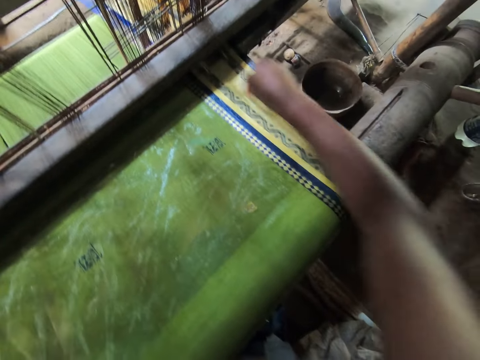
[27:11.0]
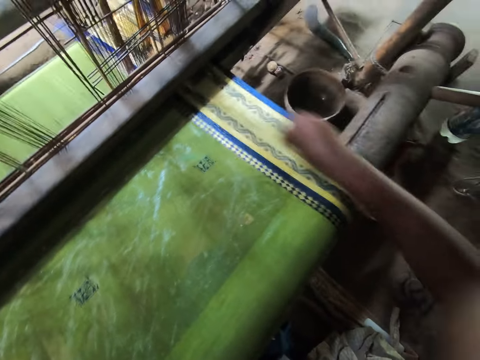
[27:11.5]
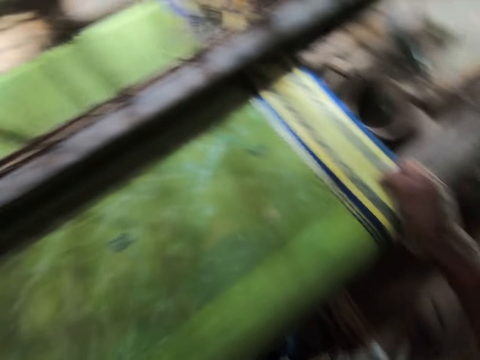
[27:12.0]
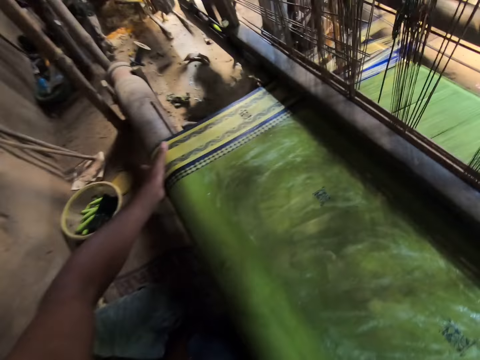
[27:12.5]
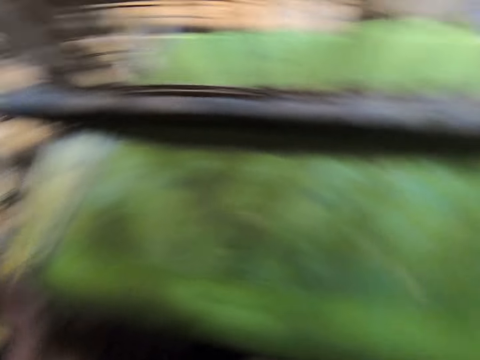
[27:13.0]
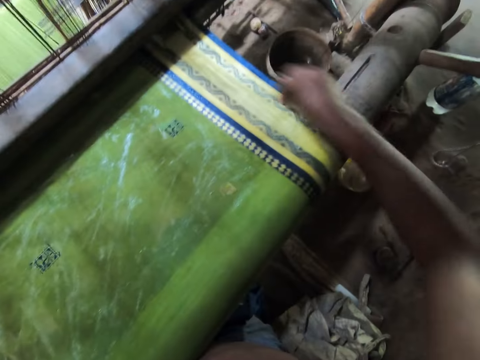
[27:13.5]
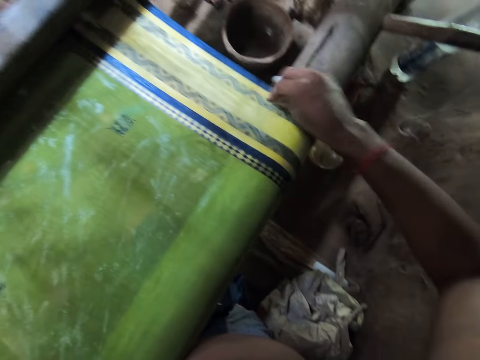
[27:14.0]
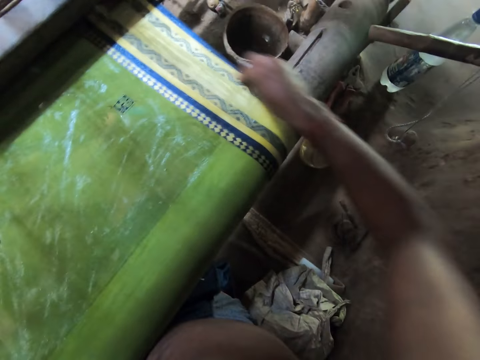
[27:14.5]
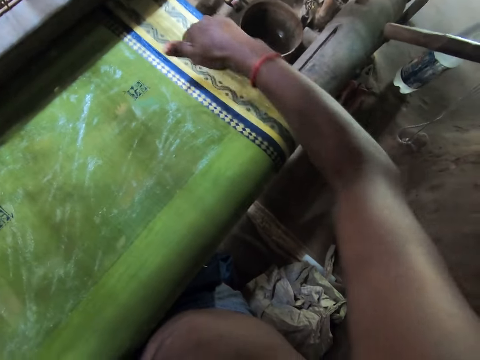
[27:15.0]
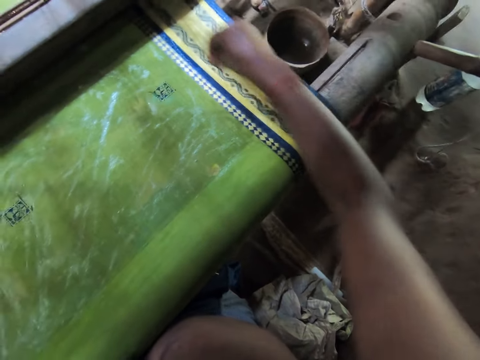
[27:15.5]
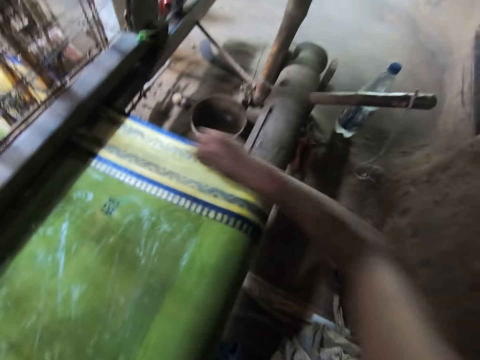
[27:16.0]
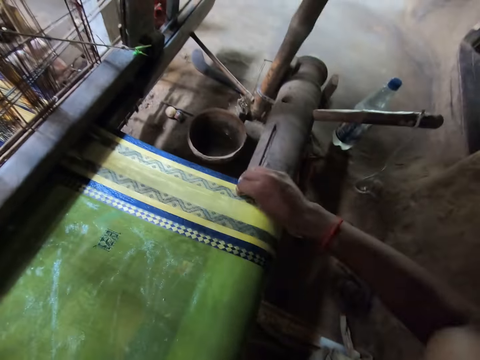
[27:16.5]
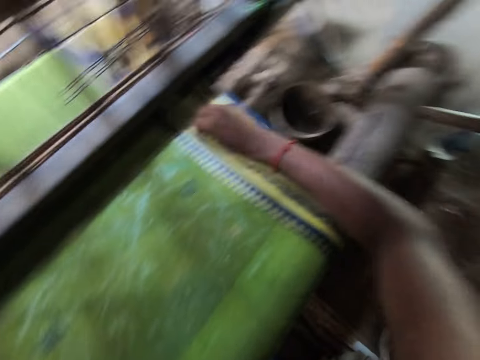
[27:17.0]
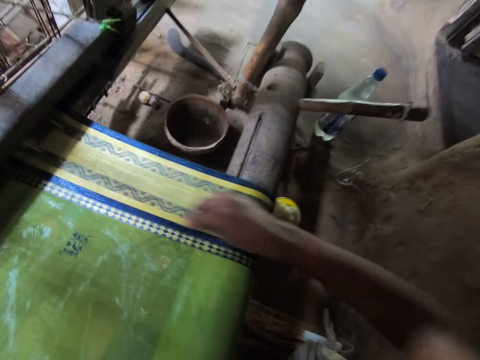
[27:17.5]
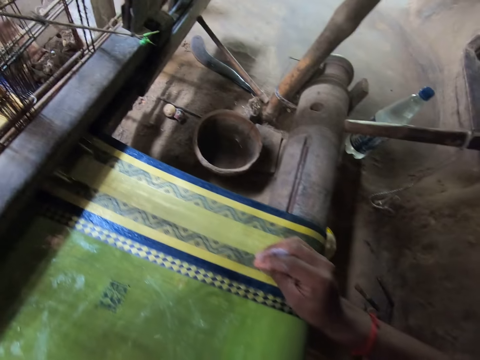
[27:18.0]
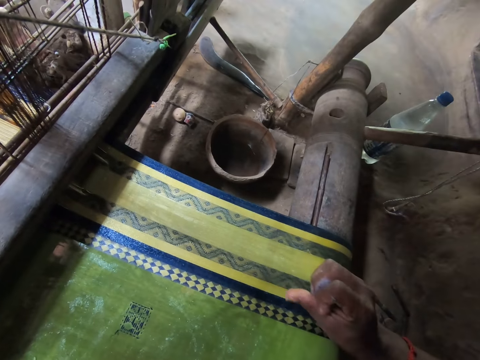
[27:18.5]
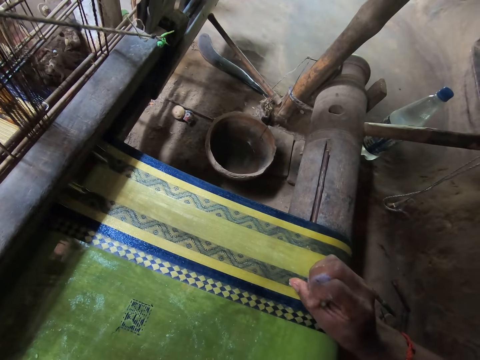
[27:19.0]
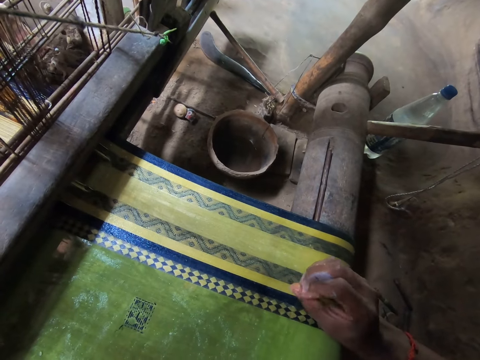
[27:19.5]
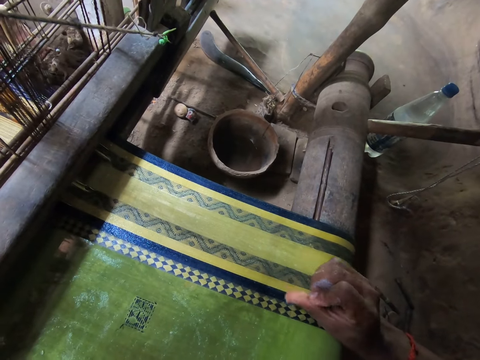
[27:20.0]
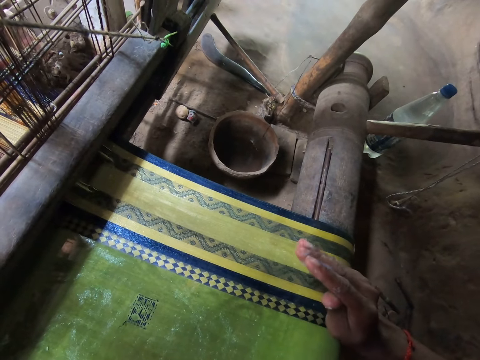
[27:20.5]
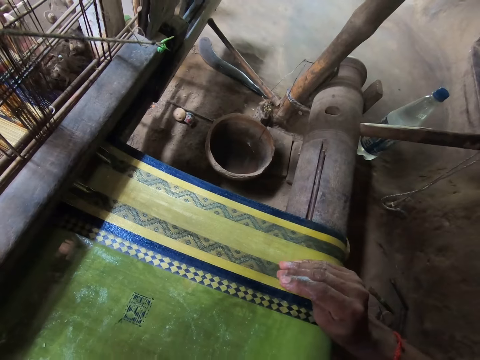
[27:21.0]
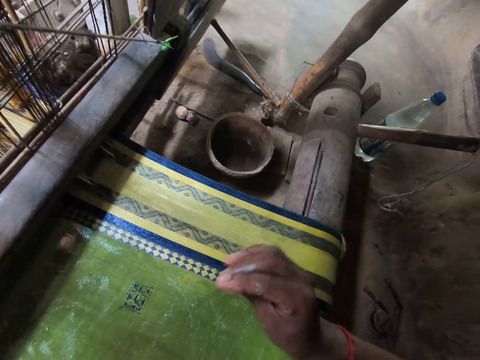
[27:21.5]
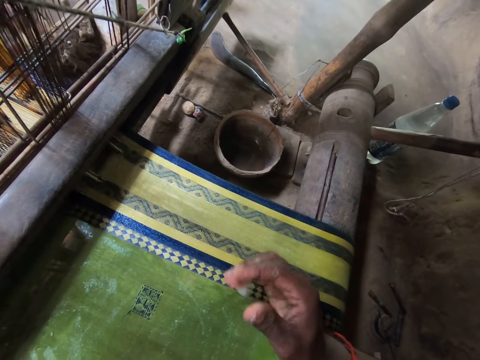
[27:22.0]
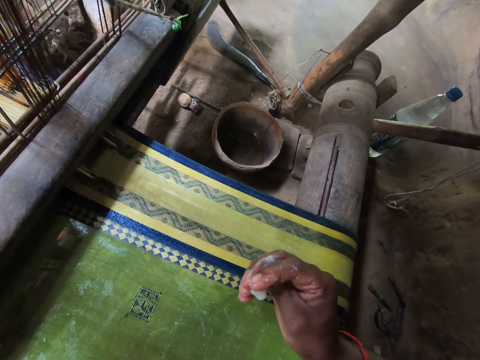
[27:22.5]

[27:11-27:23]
The camera wearer interacts with a lady. He washes the material. He interacts with the lady. He molds the shea butter with his right hand. He scrubs his hand. He interacts with the lady.

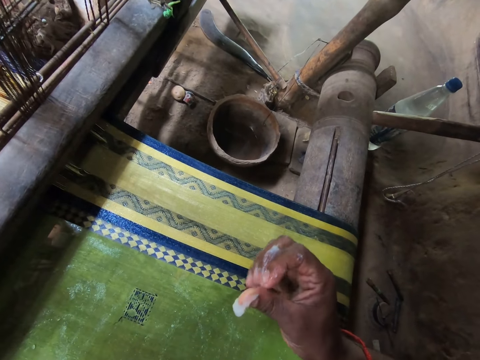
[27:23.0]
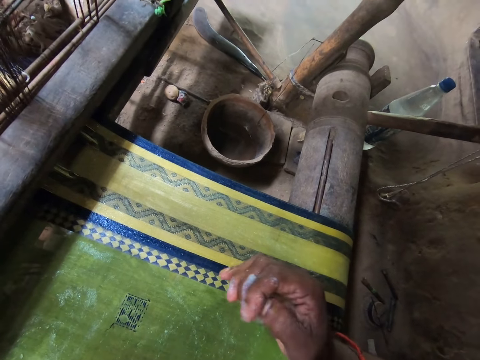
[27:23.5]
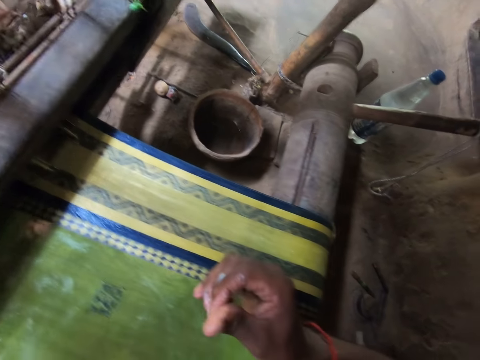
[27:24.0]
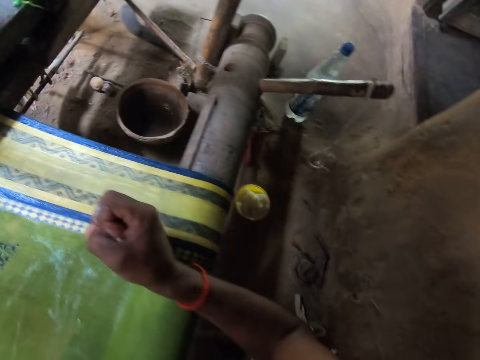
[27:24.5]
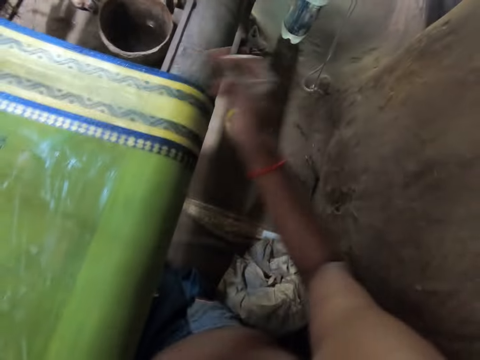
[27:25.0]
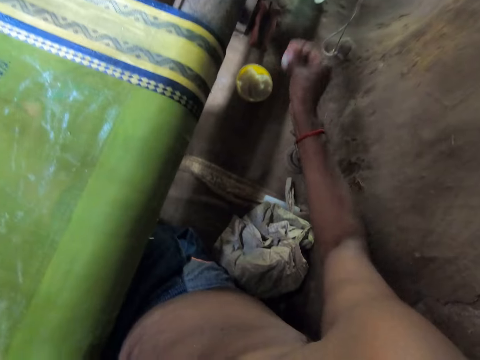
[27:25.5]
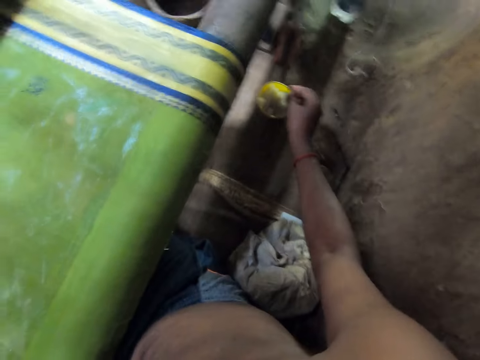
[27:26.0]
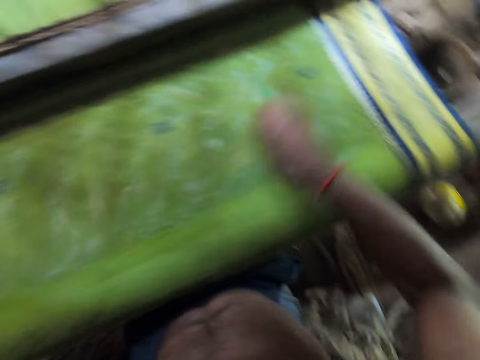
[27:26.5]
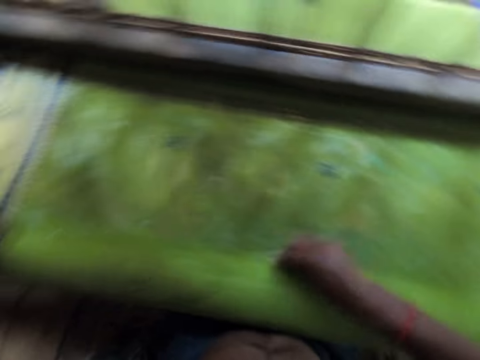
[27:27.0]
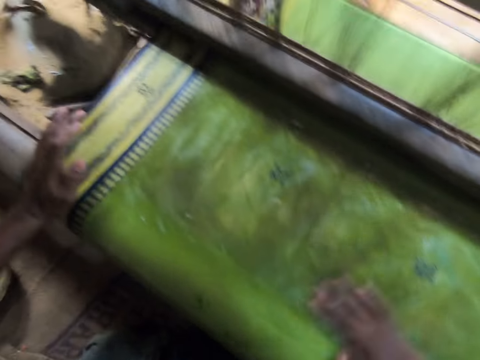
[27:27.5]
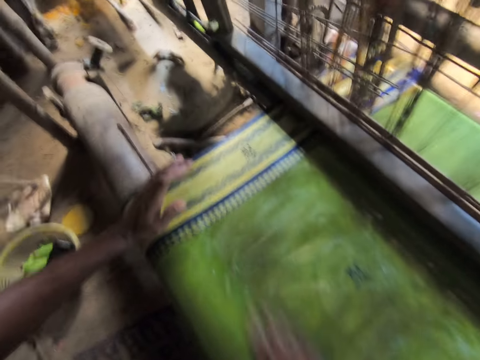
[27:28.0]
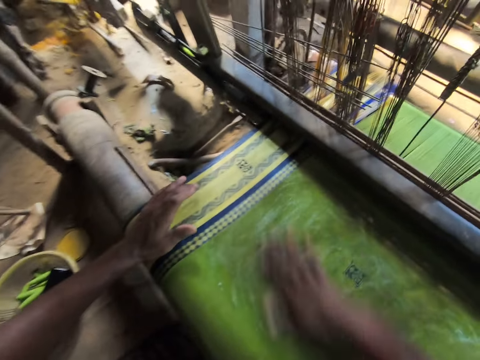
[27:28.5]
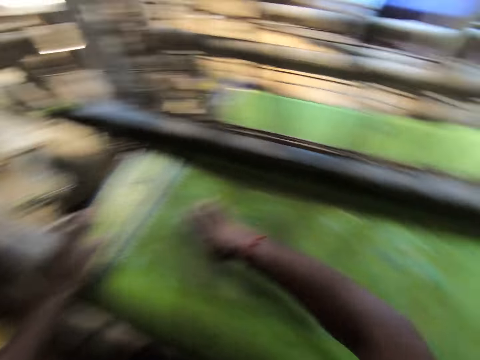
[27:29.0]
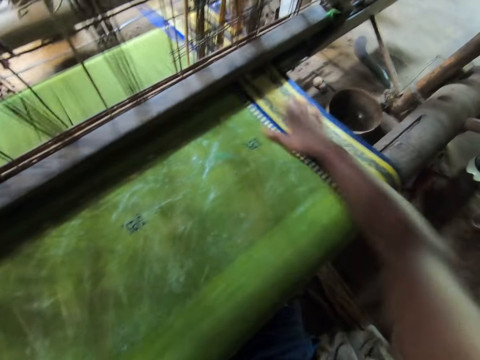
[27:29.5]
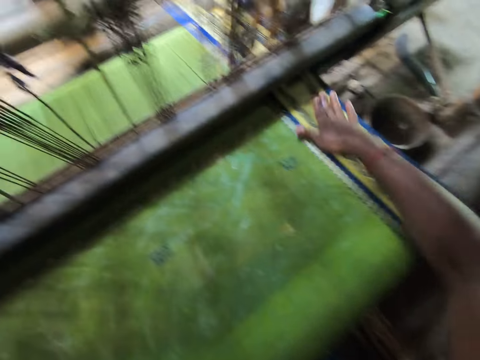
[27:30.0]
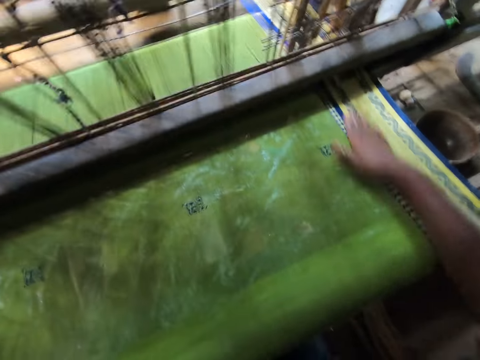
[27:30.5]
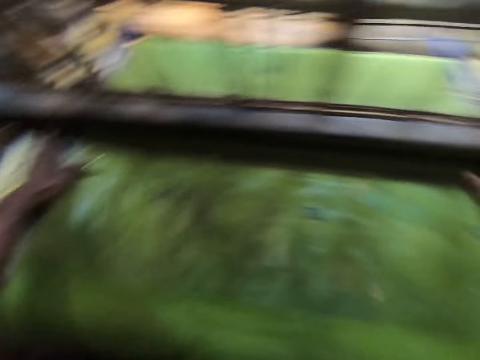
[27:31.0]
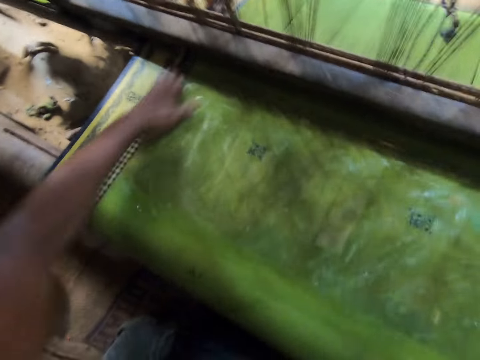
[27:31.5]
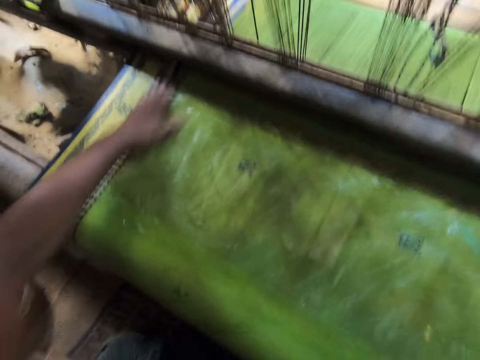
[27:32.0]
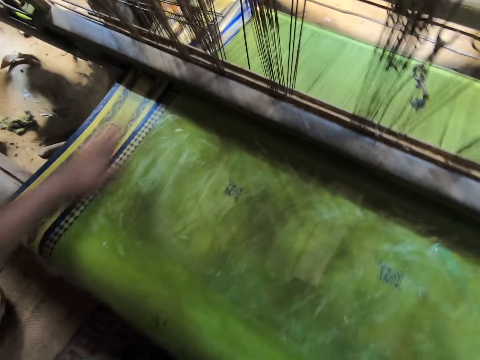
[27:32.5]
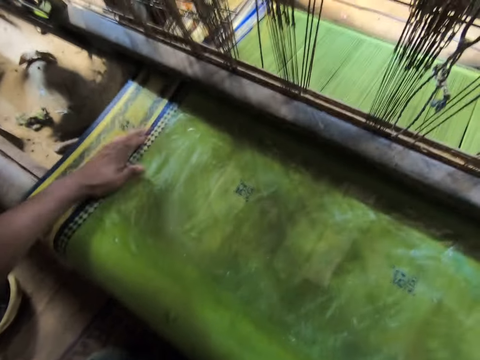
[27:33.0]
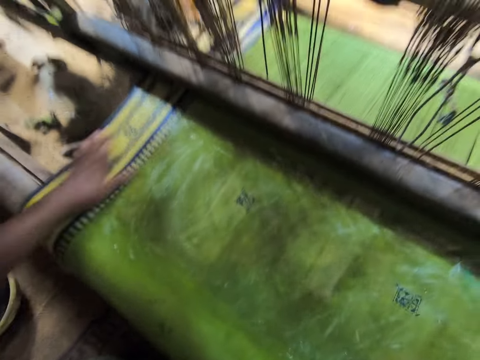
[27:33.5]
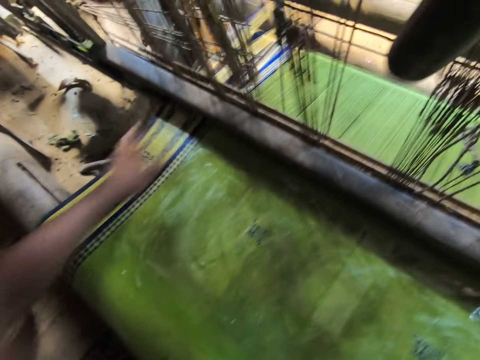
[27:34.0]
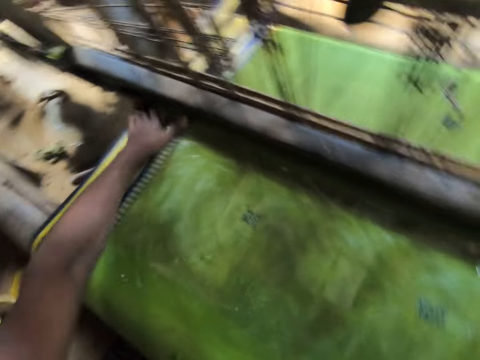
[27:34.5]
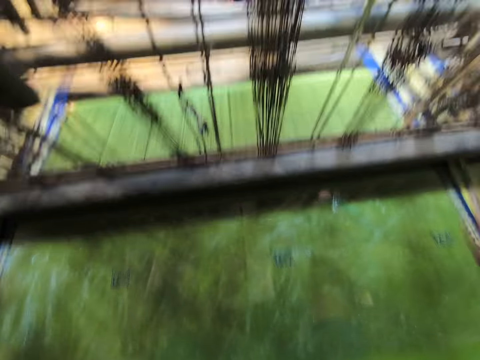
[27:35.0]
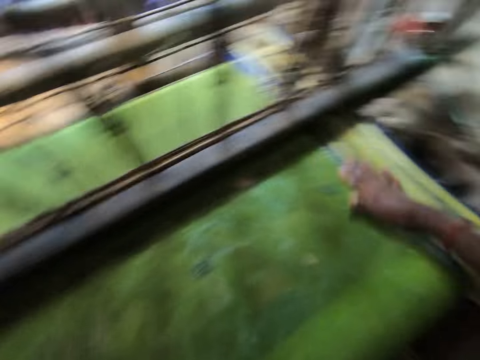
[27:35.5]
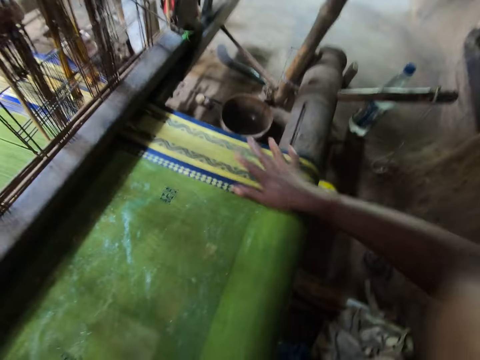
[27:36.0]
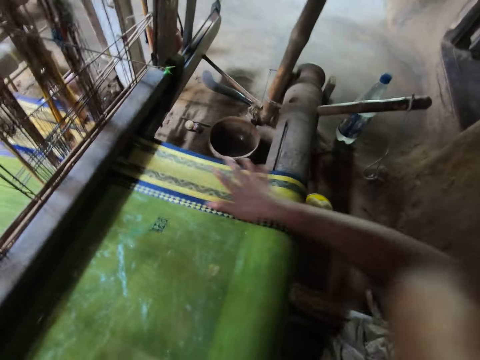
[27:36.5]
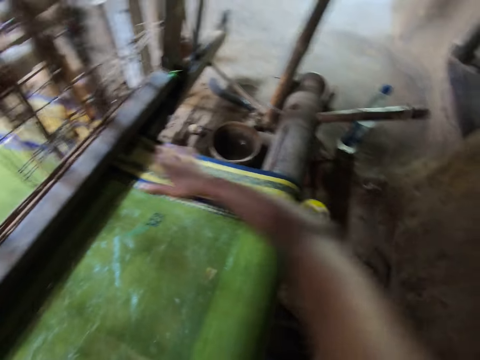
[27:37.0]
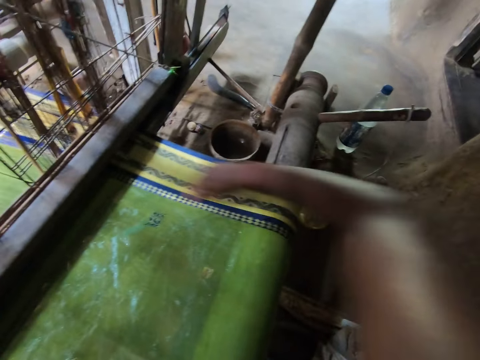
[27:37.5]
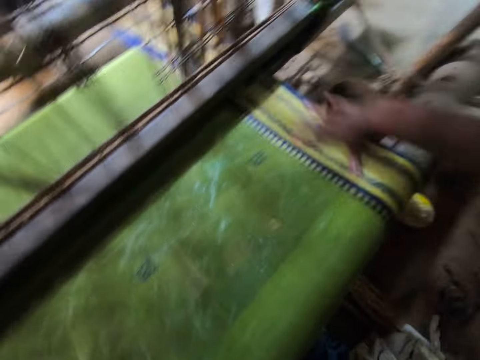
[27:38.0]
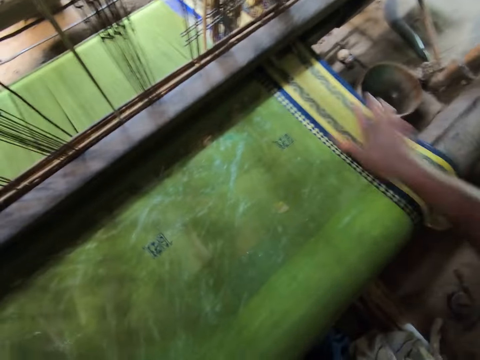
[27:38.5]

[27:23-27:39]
The camera wearer gets the soap out of his hand. He drops the shea butter in a cup on the ground with his right hand. He rubs the fabric on the loom machine with his right hand. He washes the material. He interacts with a lady. He rubs the fabric on the loom machine with both hands. He washes the material. He interacts with the lady. He washes the material.
